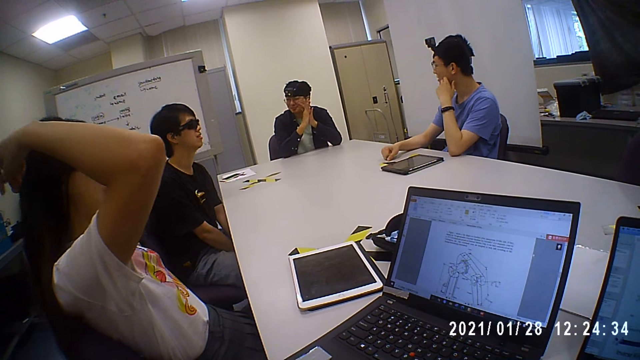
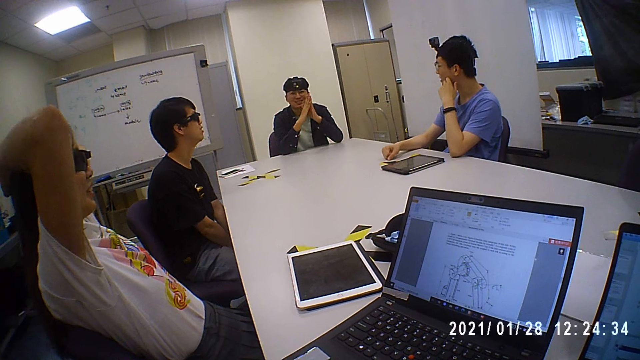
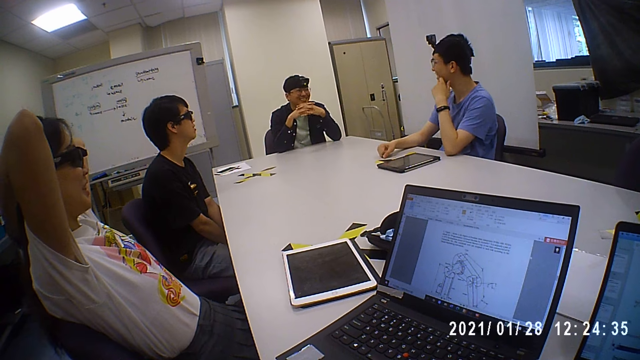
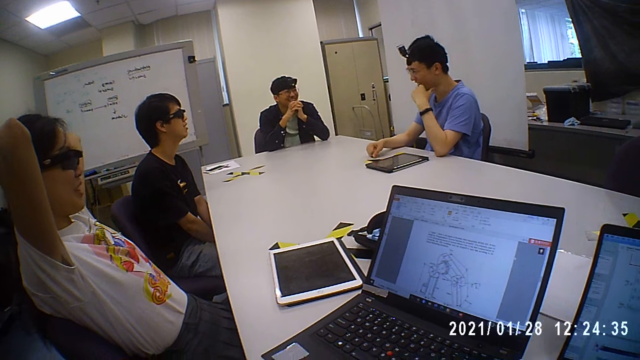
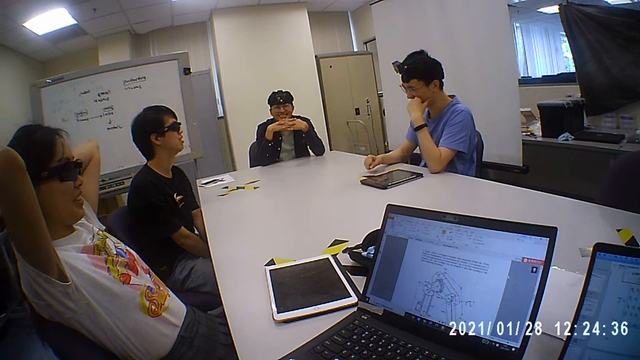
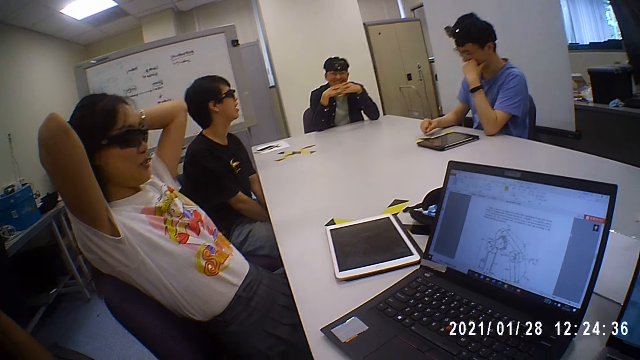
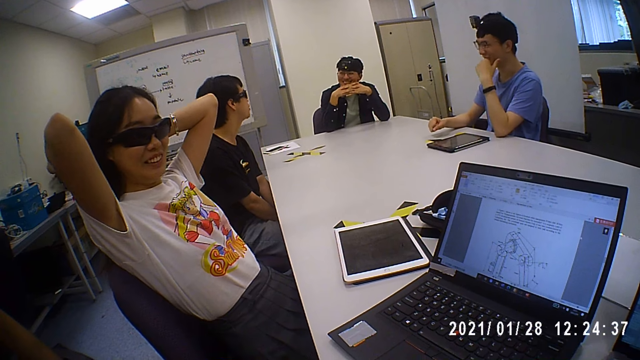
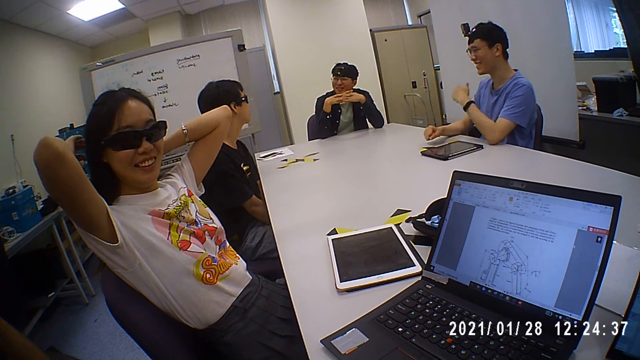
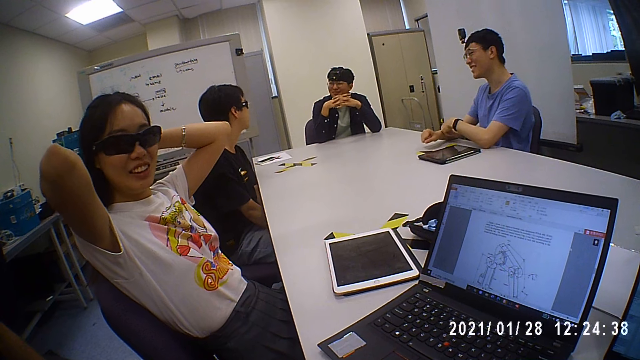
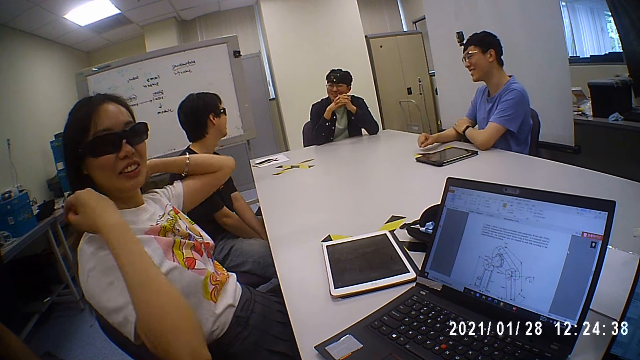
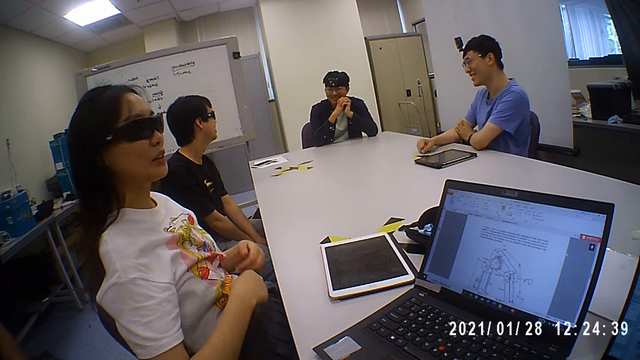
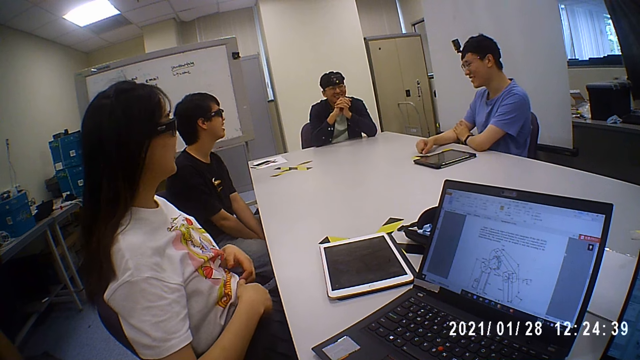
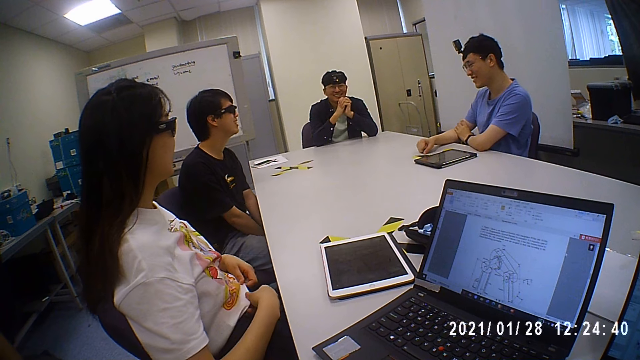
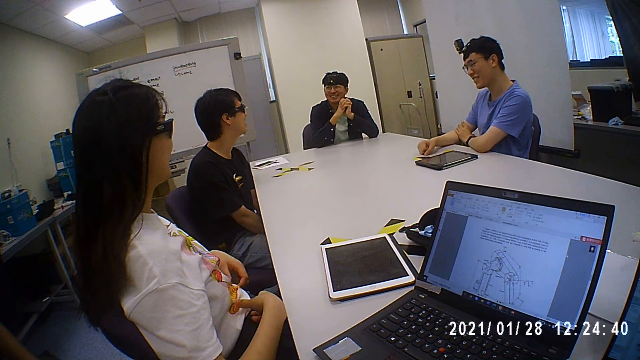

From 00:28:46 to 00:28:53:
A woman is touching her hair.

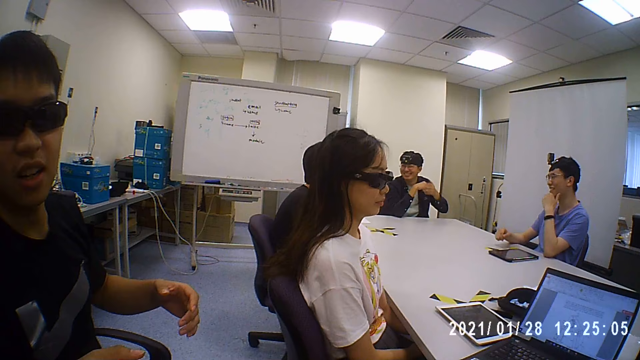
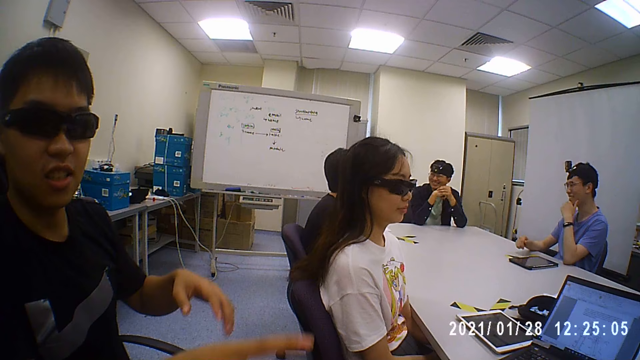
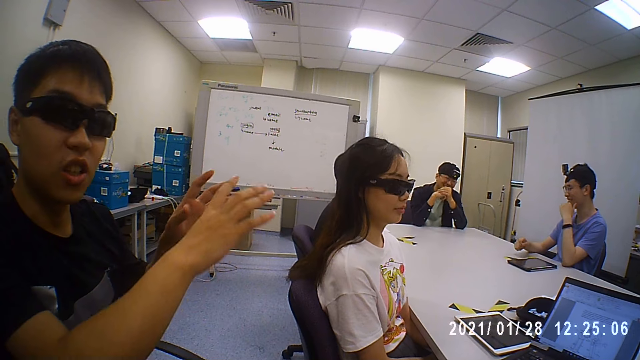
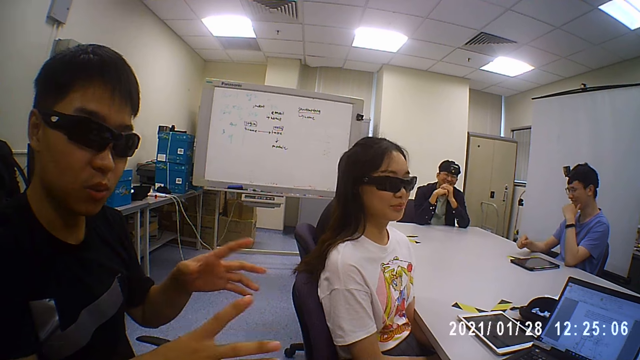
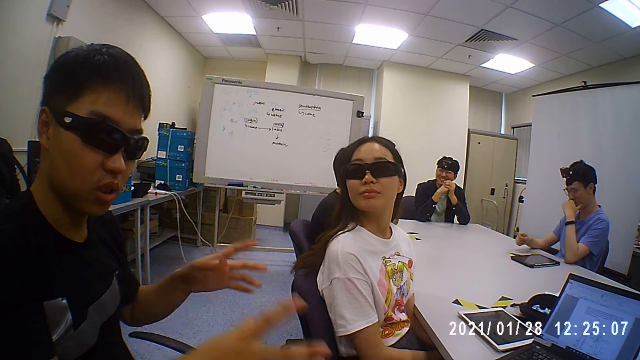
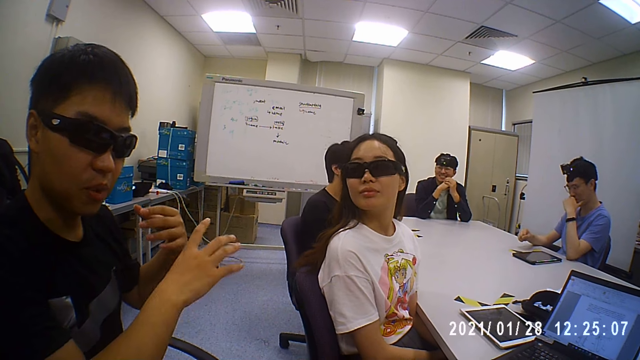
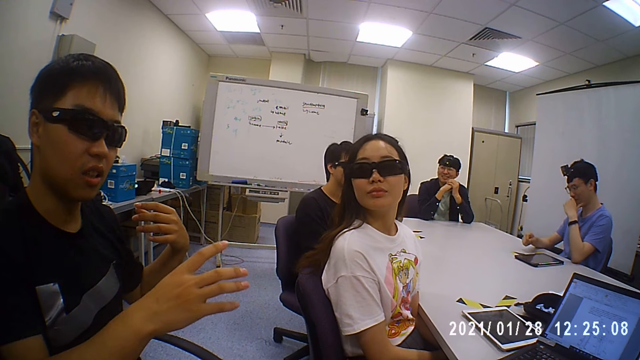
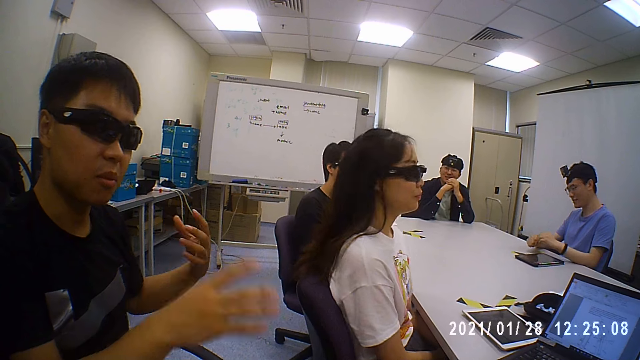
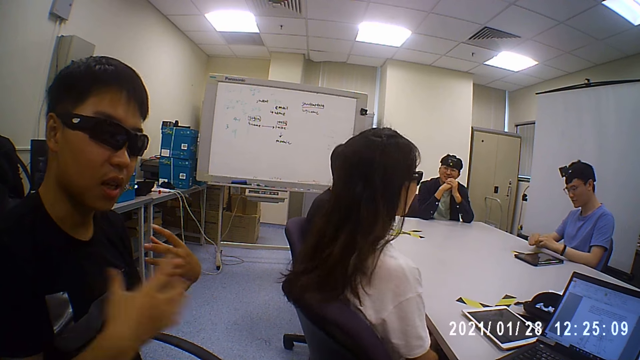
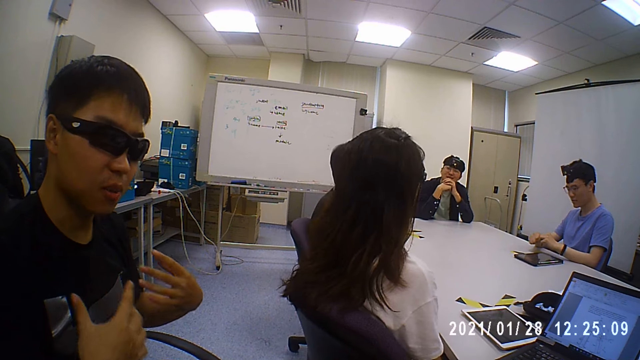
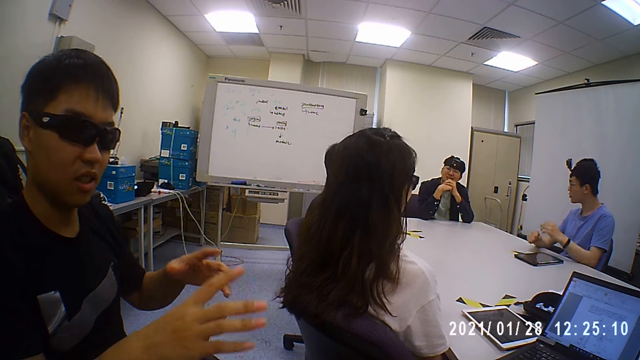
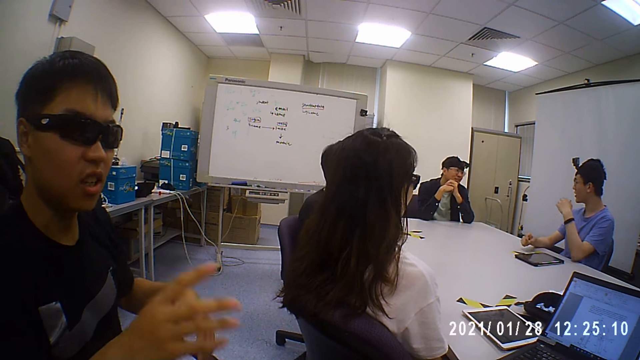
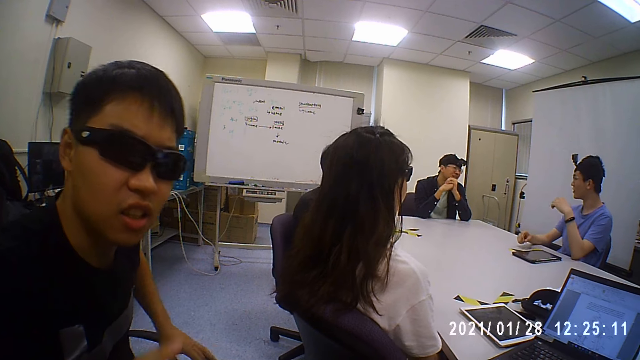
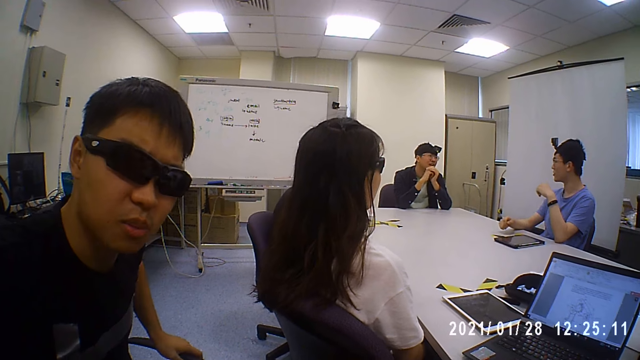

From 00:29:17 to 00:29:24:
A person explains something using hands.

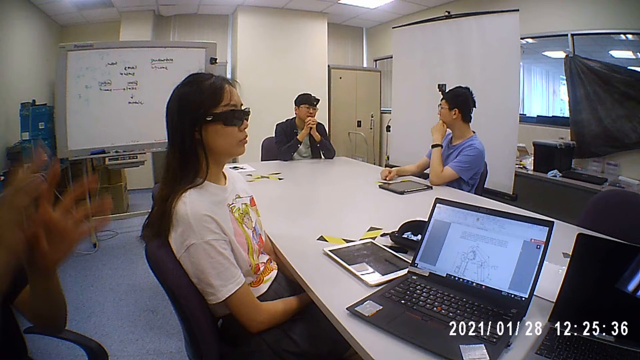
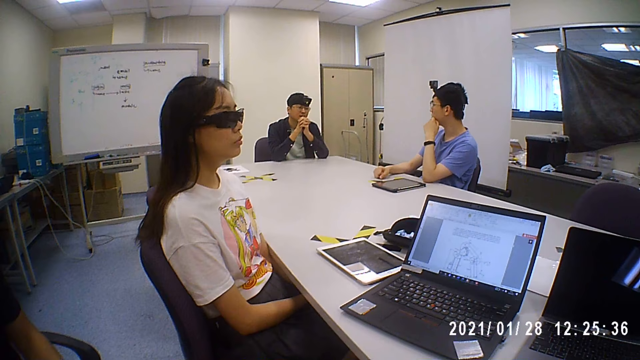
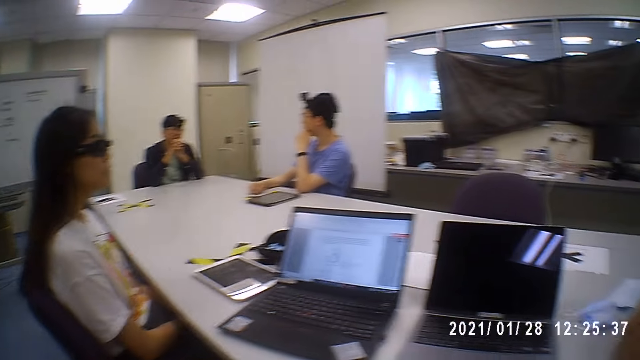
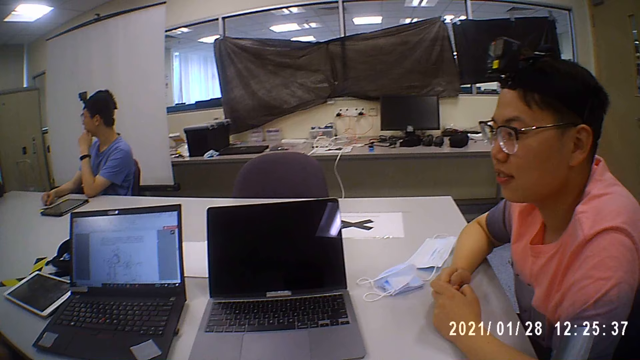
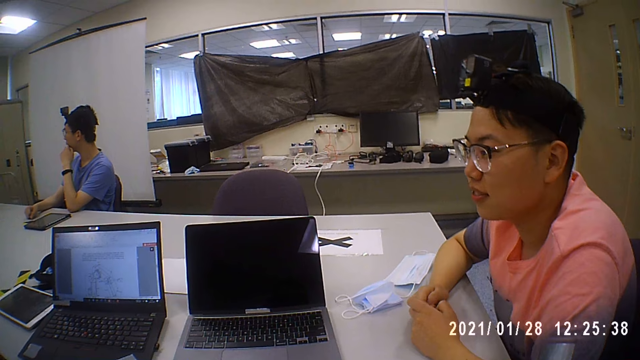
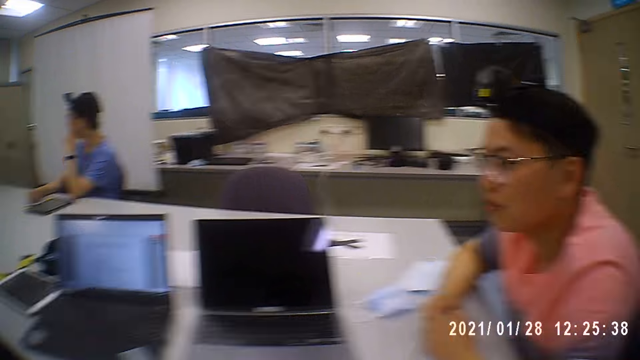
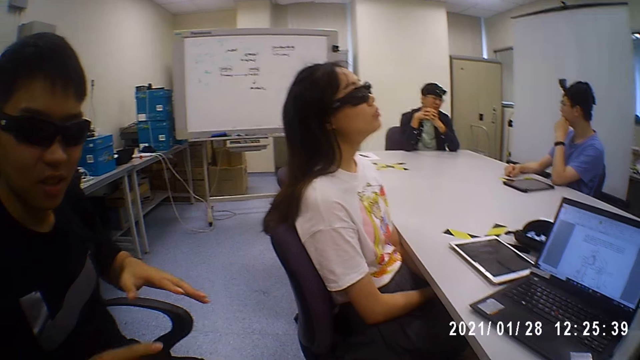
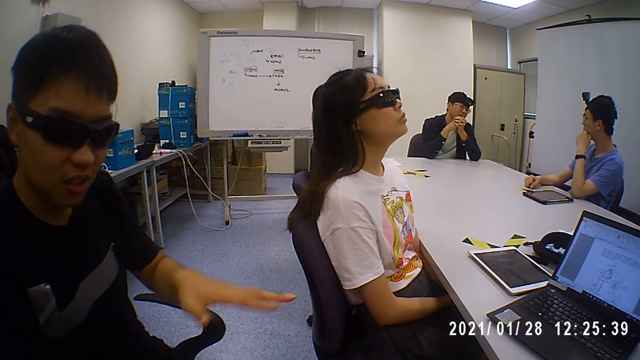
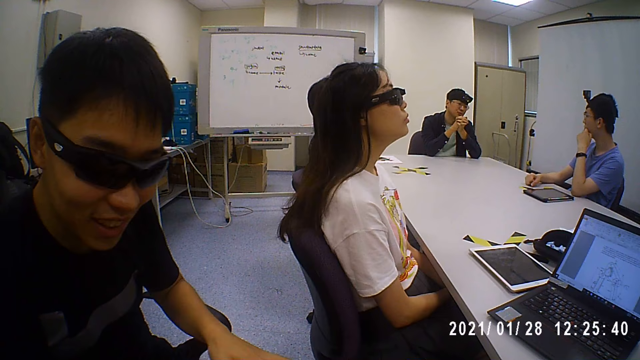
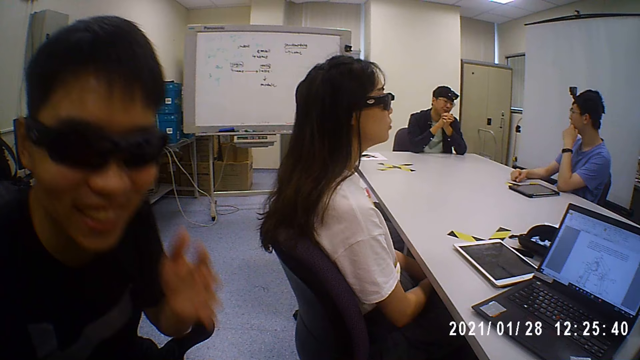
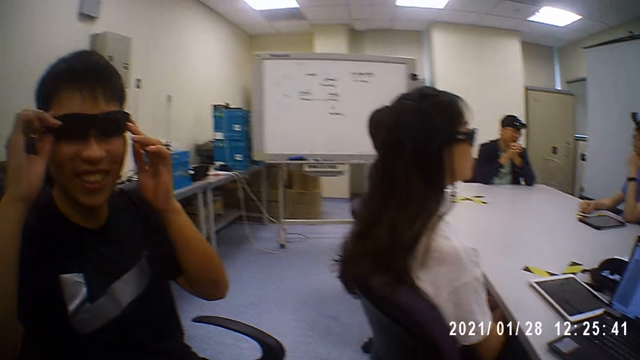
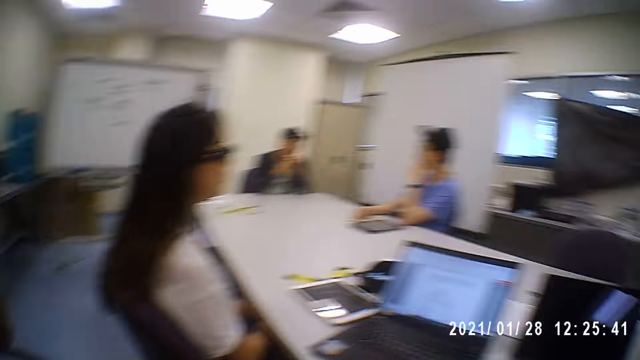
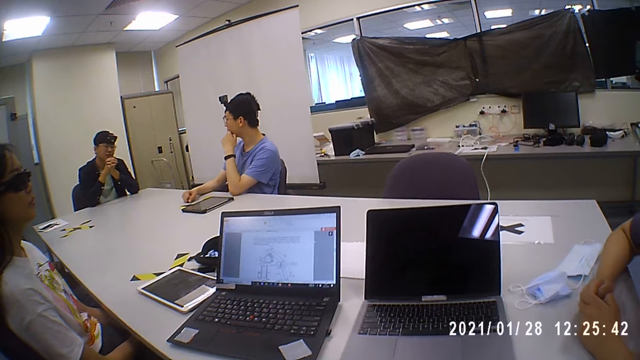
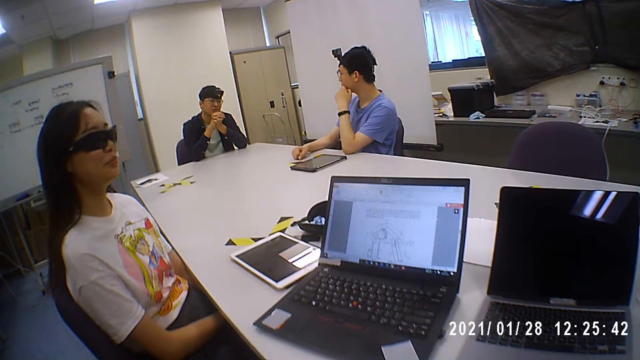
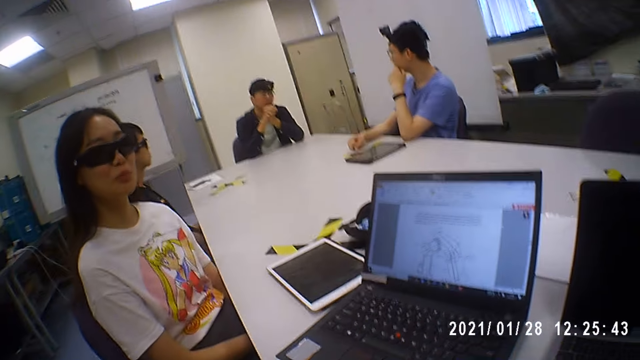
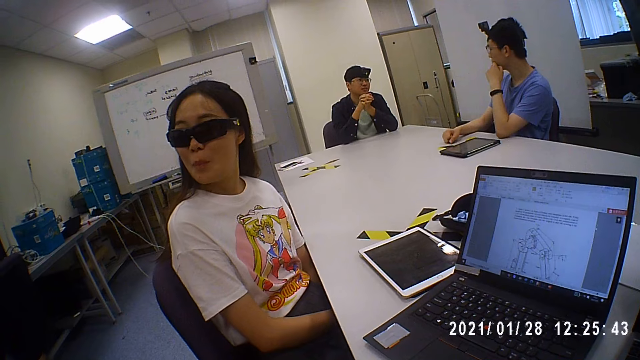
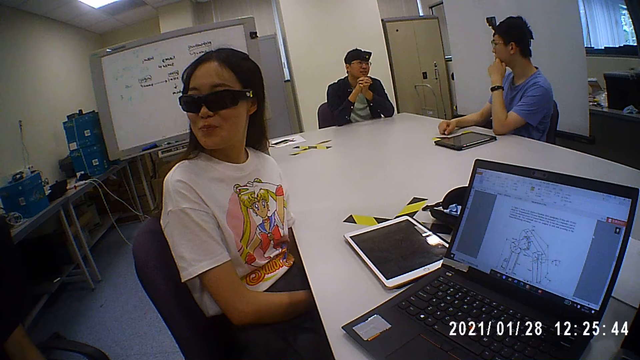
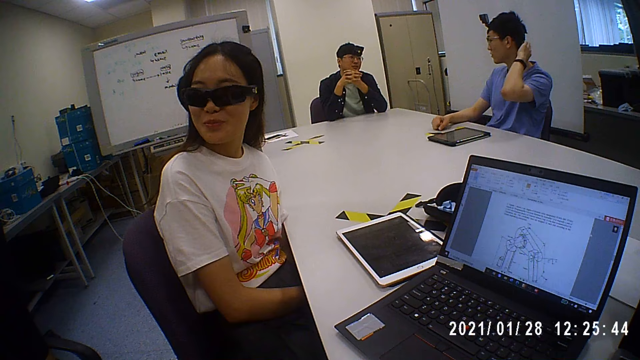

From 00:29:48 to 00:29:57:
A person is talking to the camera wearer.
